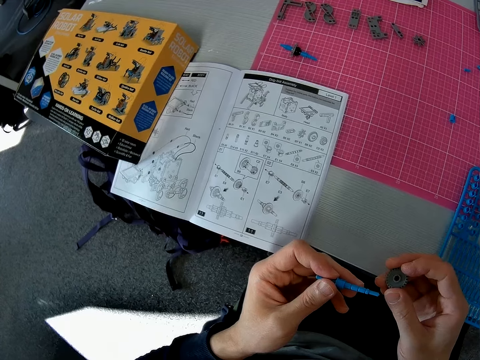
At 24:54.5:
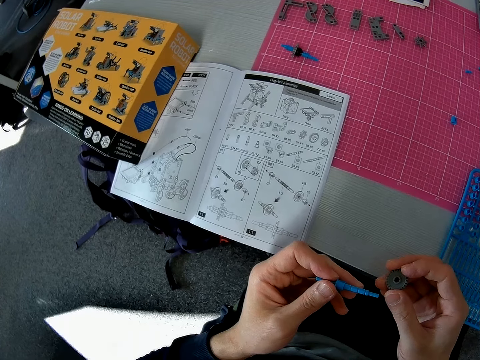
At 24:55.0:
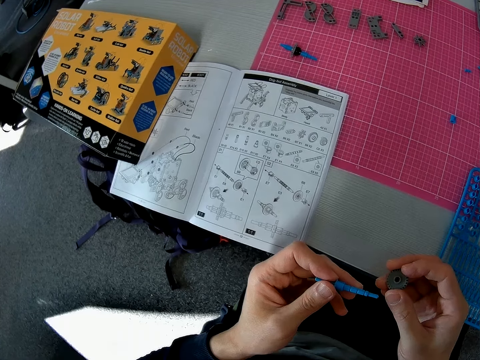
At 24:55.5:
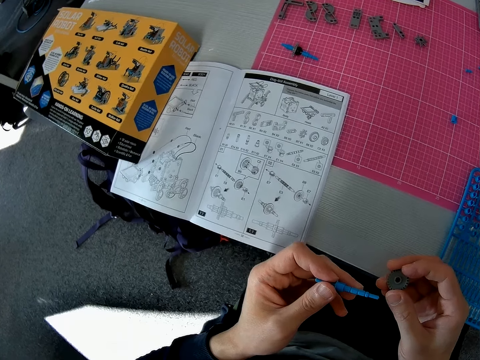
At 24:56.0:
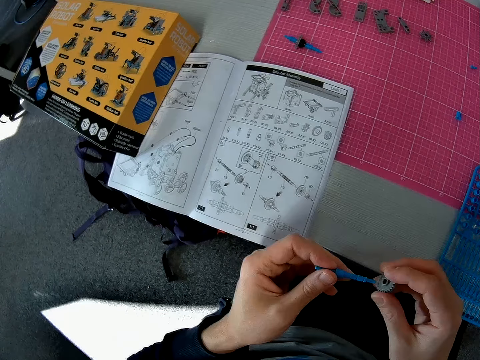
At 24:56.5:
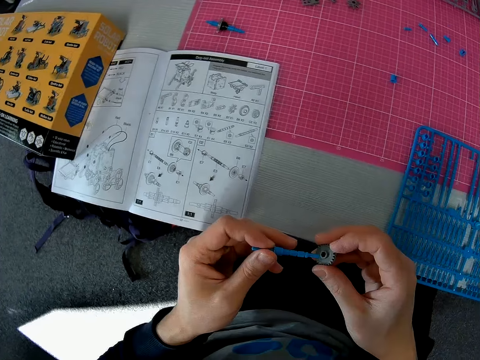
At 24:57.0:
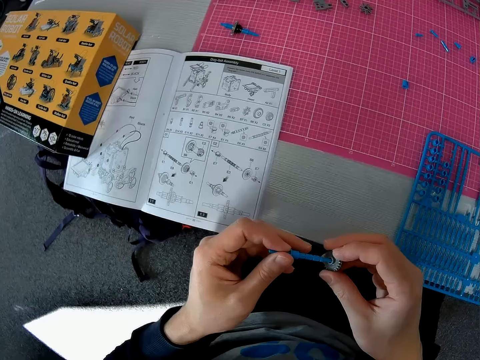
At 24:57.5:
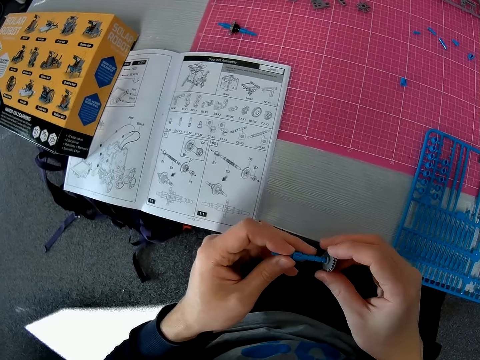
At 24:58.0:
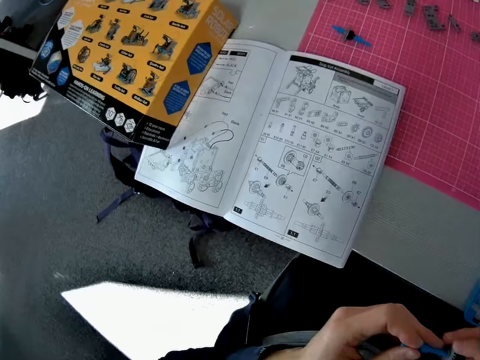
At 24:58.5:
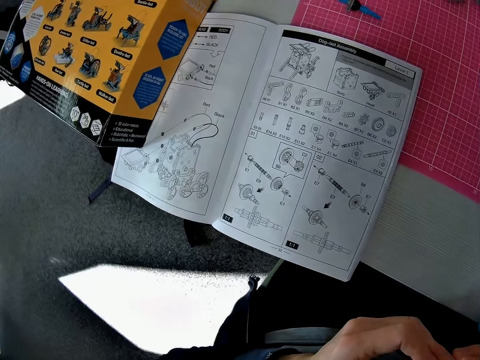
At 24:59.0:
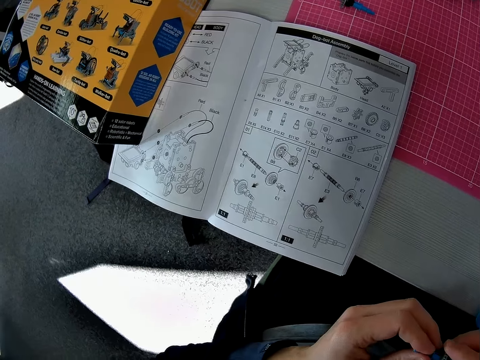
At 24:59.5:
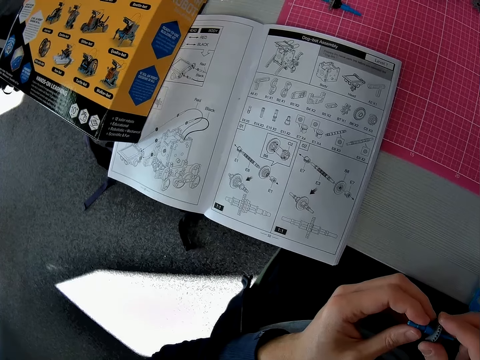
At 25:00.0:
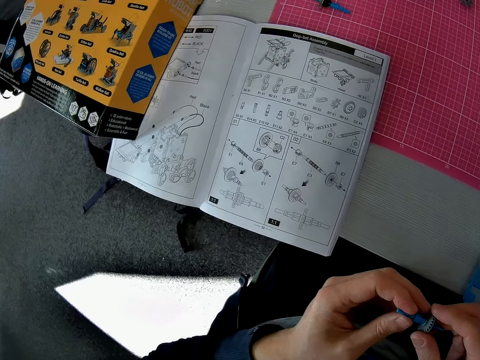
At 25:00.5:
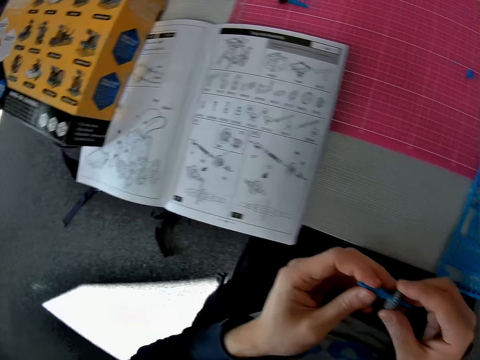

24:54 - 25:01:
The camera wearer joins the piece or models with the bolt. They read the manual. They look at the models.
